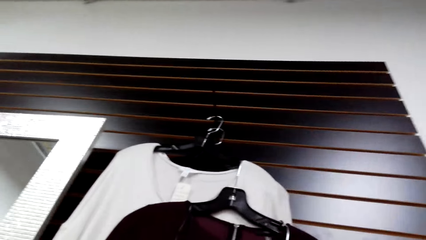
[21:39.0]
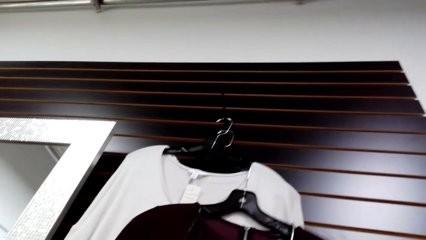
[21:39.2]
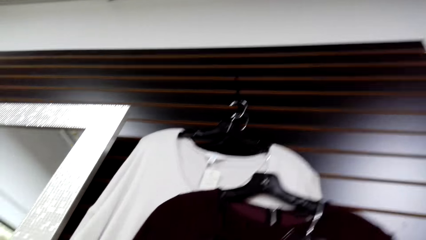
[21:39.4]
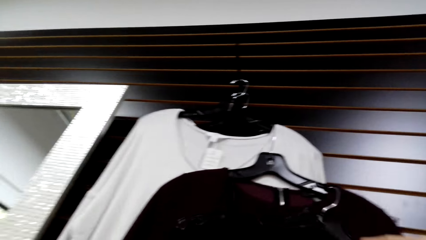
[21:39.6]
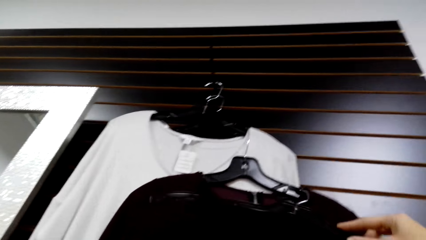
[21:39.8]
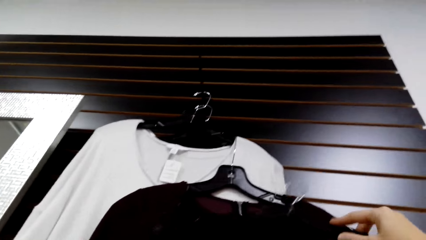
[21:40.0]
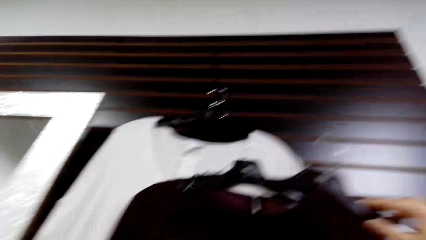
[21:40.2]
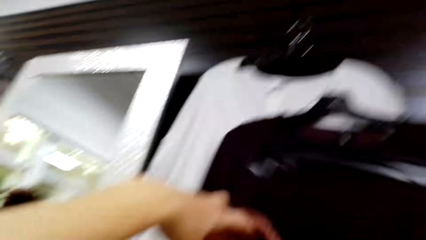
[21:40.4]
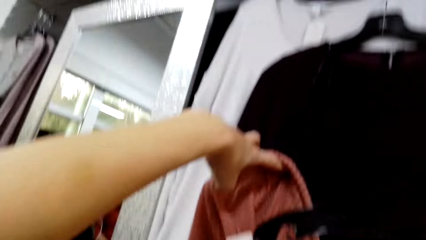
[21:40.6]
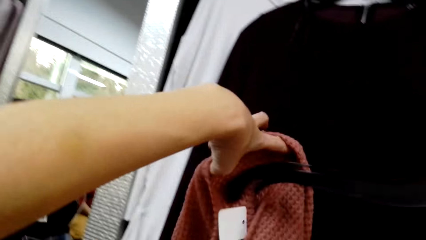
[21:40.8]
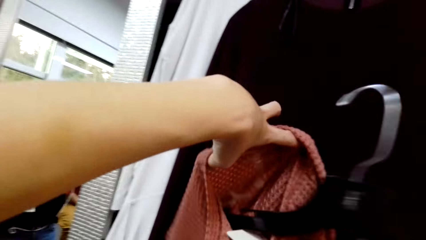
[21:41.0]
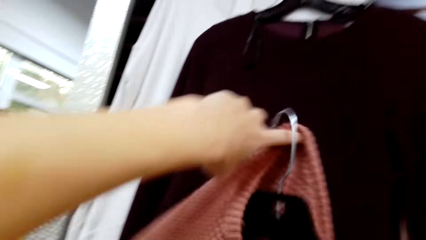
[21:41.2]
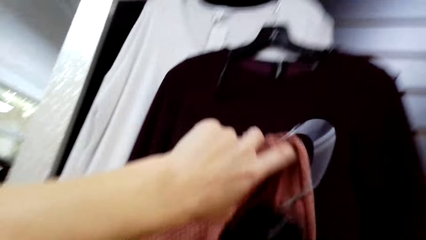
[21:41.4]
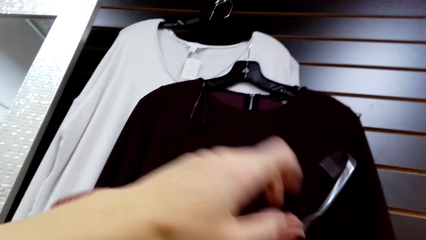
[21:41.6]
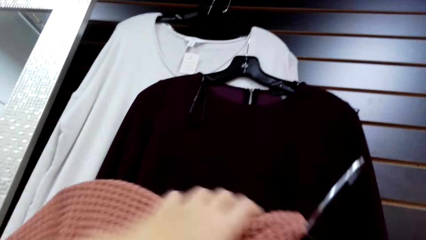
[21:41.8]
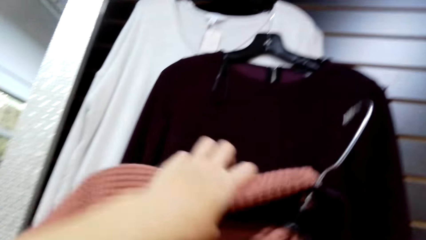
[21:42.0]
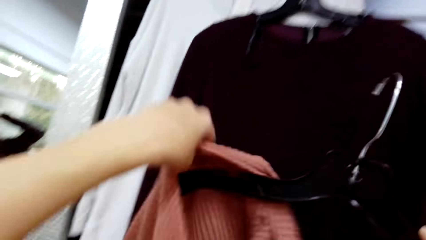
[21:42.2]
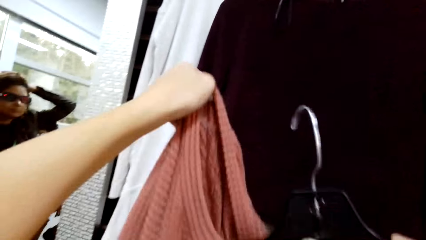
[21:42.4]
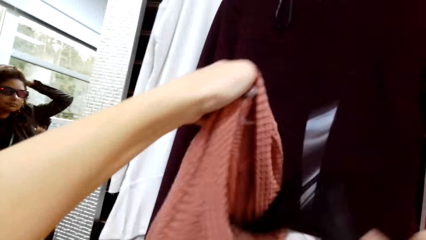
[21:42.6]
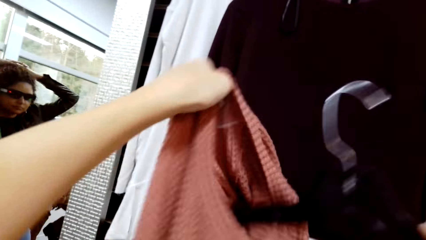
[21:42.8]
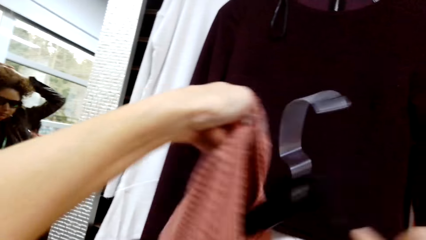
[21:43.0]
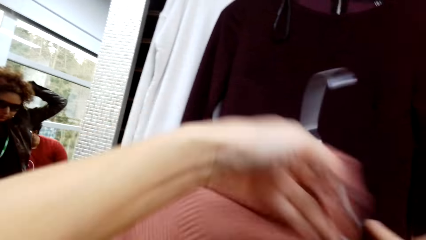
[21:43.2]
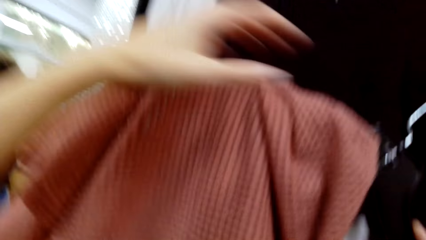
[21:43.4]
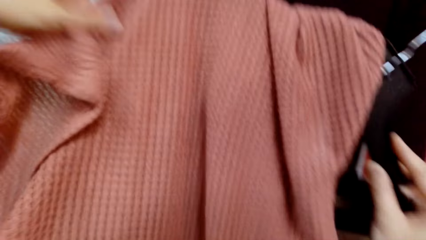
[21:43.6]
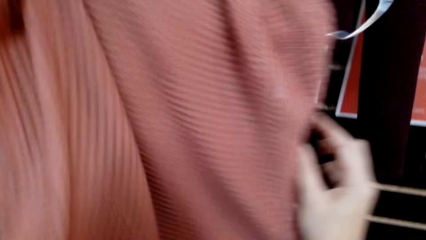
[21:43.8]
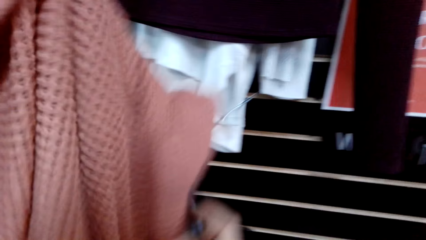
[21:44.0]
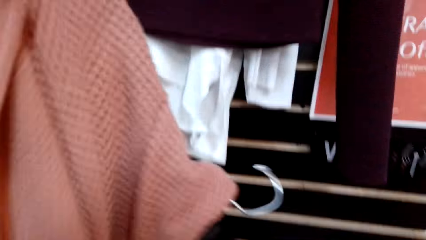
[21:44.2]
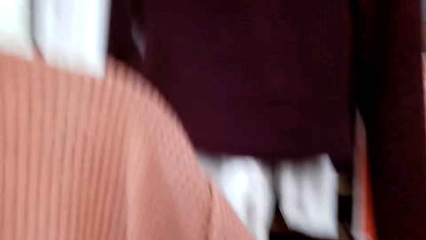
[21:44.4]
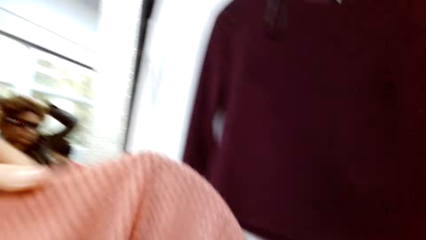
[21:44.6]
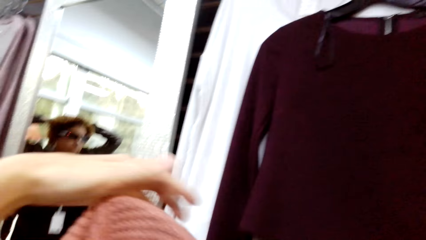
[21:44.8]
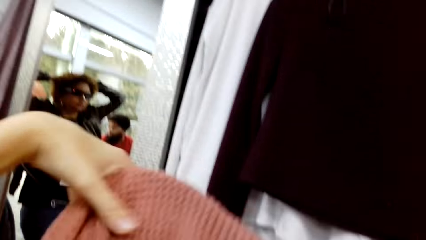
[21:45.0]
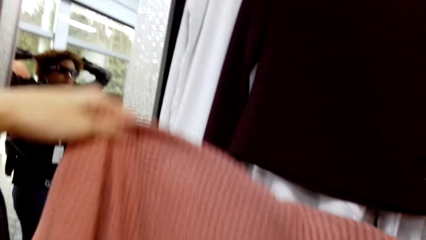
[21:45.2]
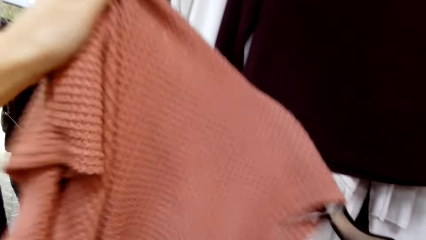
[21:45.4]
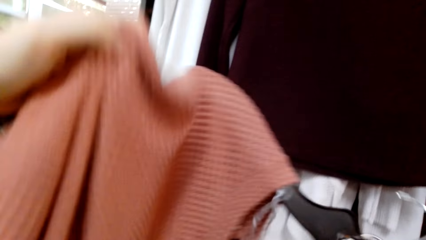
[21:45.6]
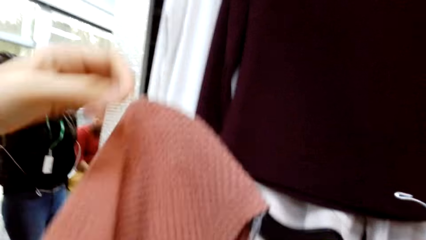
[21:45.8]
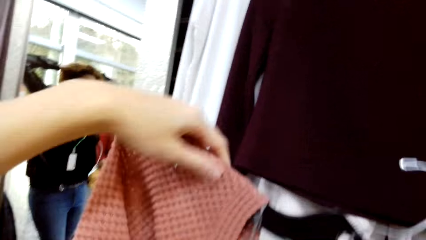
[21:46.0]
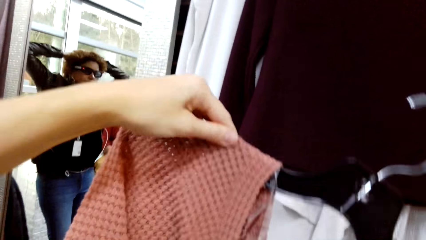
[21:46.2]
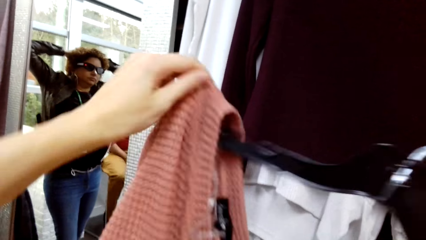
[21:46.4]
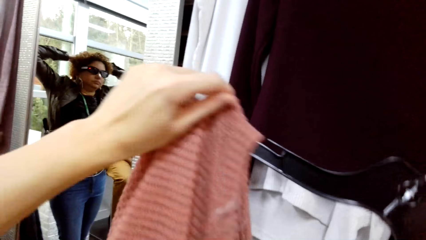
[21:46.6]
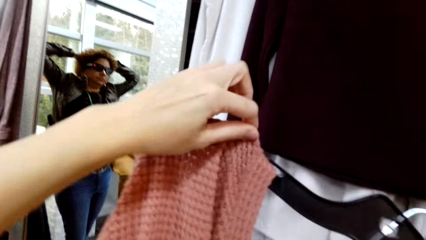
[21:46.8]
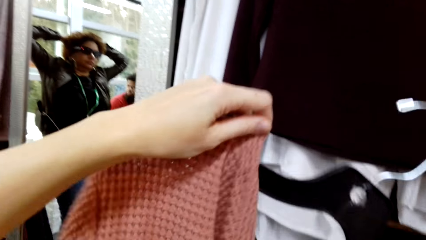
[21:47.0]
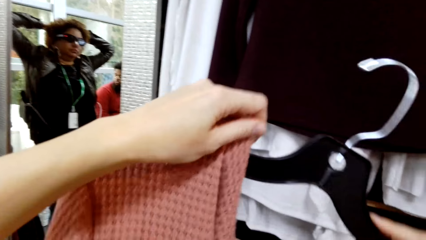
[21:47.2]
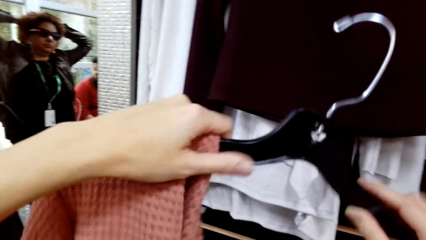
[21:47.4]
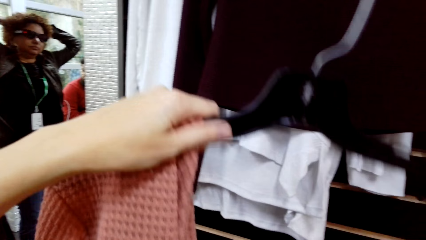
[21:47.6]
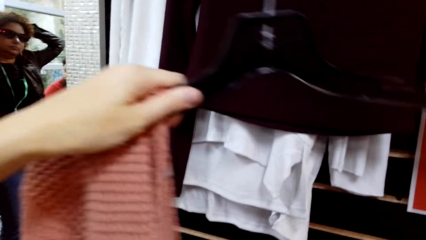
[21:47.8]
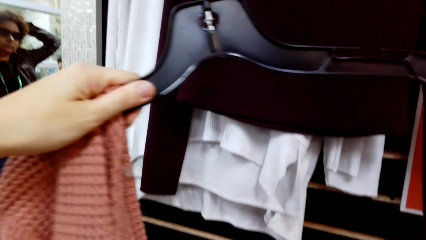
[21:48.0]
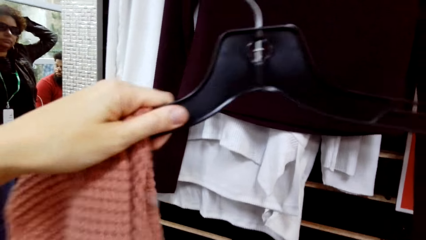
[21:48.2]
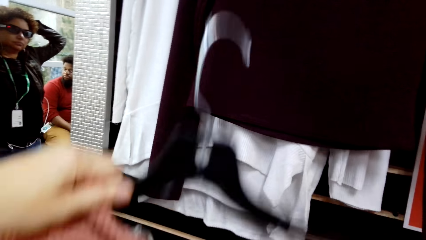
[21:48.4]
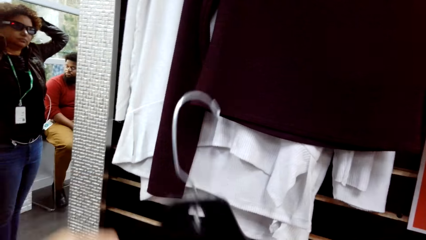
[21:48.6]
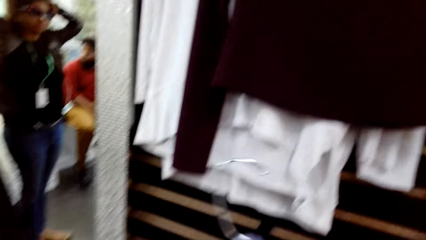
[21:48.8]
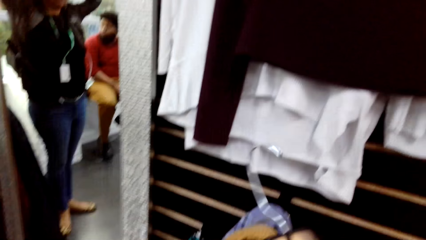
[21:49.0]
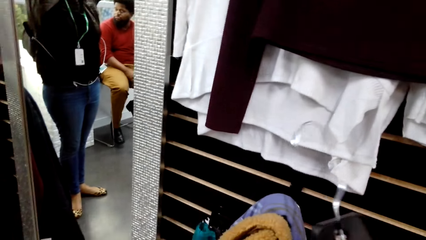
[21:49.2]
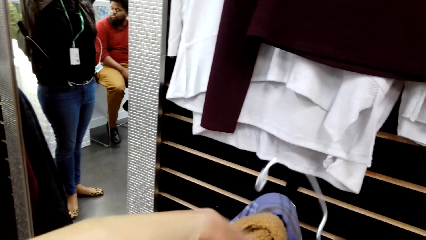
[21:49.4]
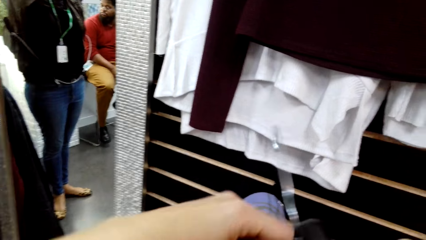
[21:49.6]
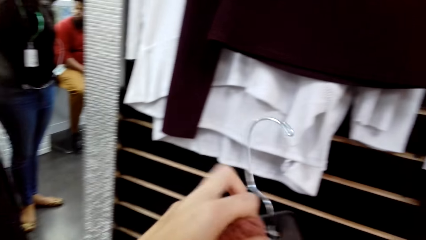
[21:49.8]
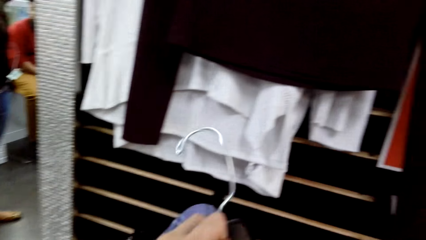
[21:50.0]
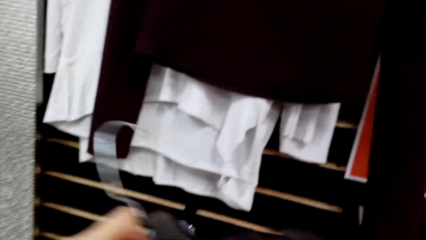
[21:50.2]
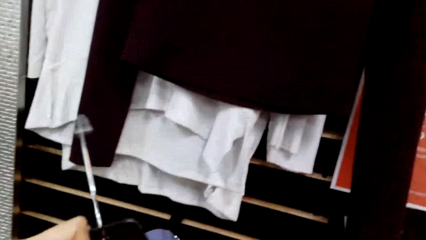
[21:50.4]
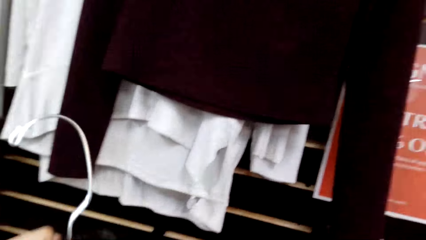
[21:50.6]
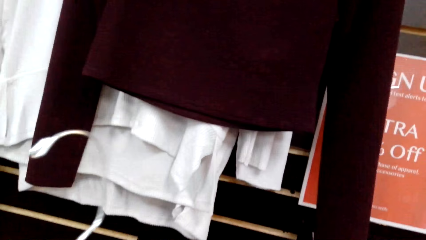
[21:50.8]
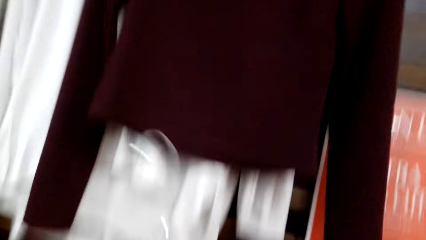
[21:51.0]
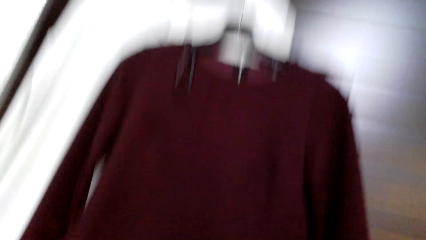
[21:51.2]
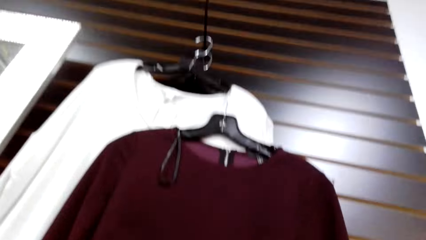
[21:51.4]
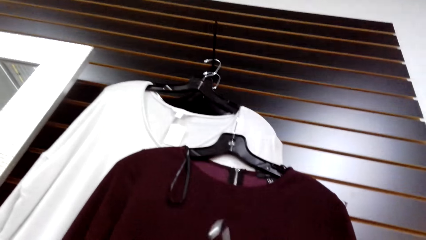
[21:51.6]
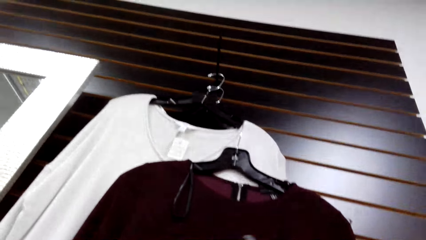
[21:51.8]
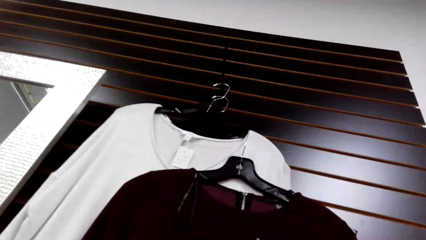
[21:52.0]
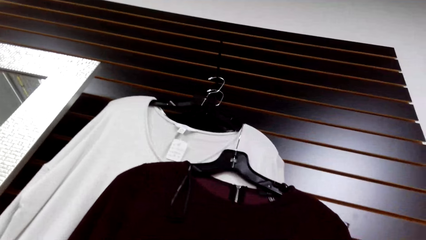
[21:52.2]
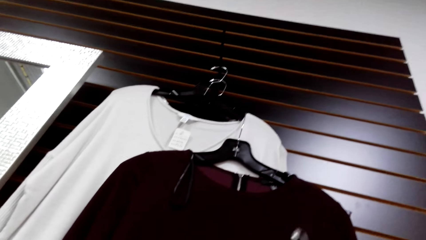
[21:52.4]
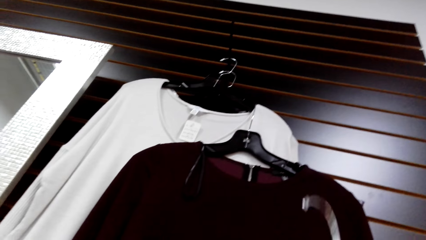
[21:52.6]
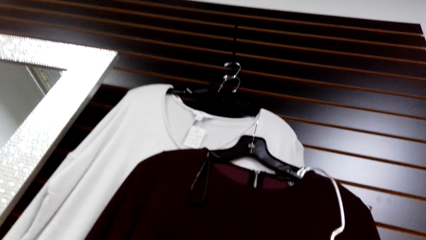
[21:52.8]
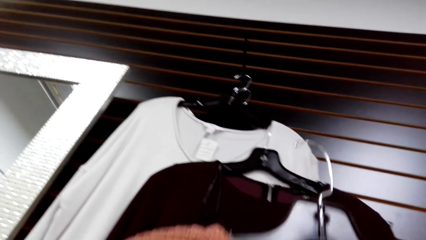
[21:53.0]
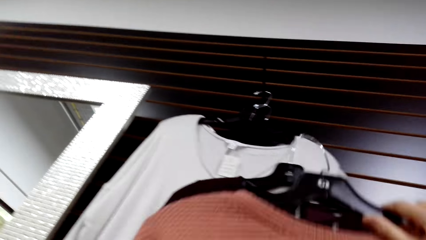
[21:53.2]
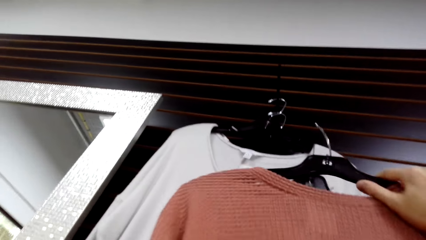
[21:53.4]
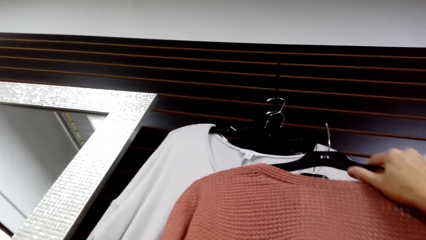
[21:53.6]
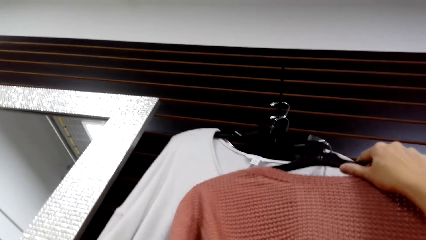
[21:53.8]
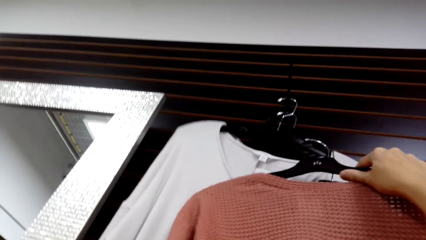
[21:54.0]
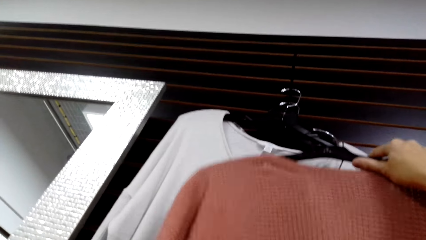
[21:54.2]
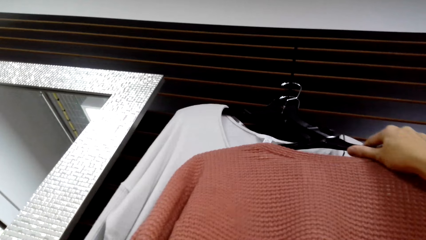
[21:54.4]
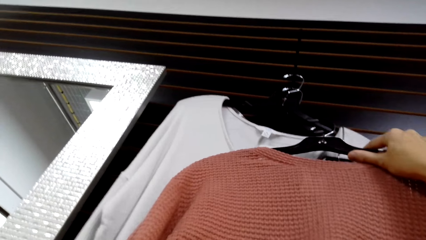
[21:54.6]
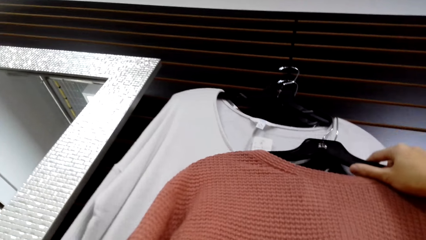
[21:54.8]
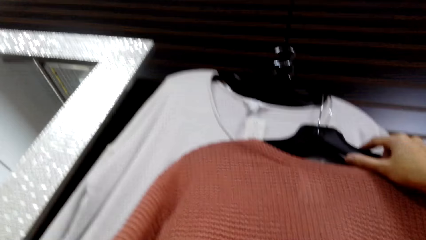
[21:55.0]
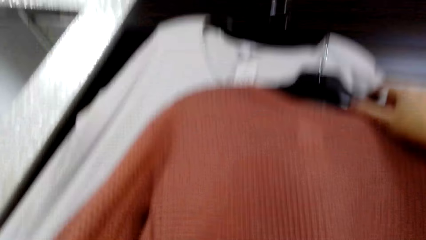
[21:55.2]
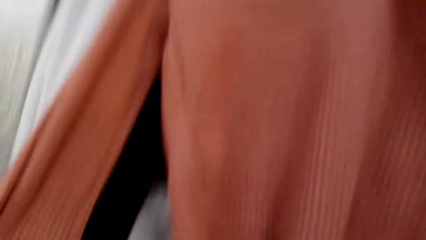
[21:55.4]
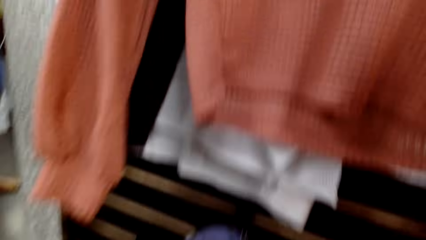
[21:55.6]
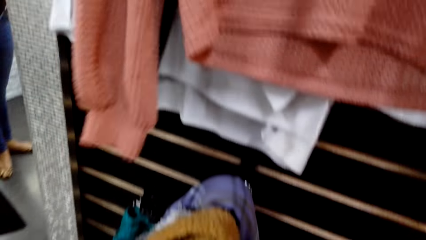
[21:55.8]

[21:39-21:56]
The camera wearer picks up the hanger. They fix the sweater or cloth on the hanger. A woman holds her head. The camera wearer hangs the cloth.
